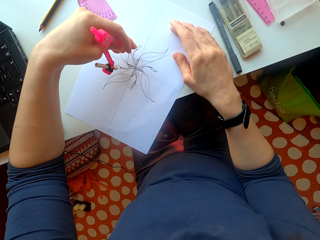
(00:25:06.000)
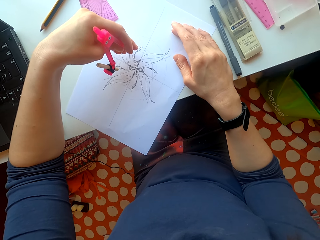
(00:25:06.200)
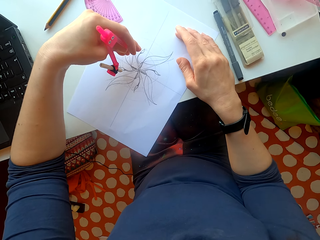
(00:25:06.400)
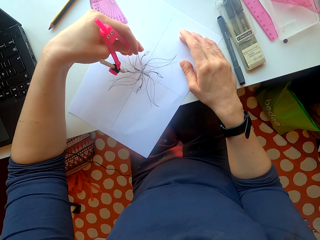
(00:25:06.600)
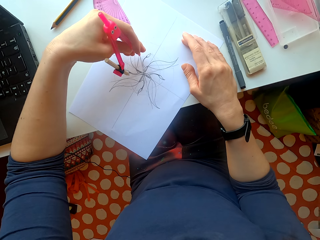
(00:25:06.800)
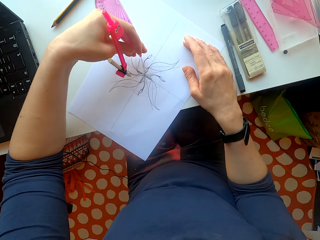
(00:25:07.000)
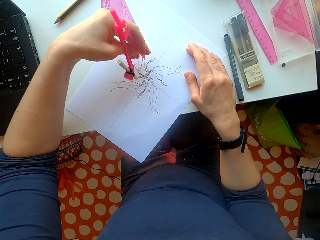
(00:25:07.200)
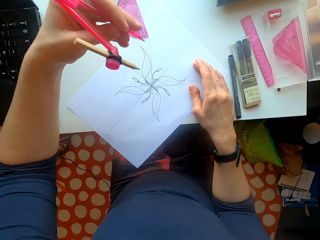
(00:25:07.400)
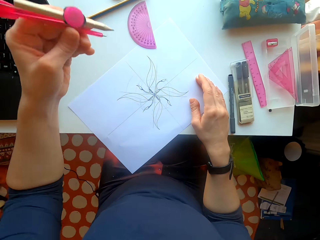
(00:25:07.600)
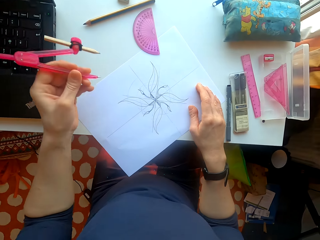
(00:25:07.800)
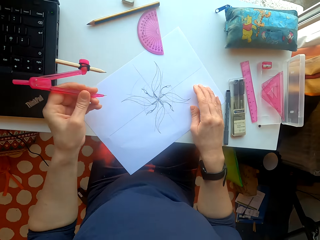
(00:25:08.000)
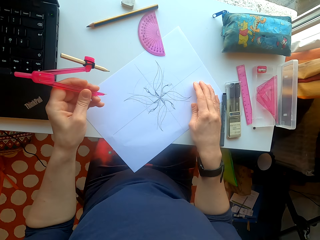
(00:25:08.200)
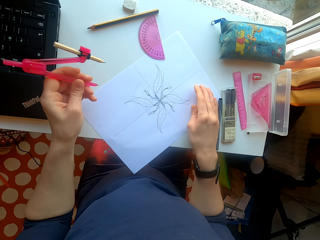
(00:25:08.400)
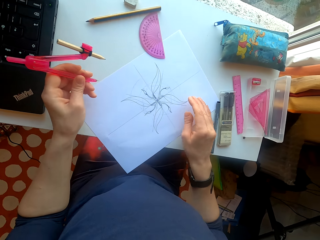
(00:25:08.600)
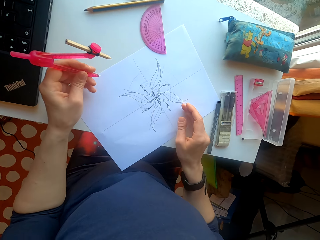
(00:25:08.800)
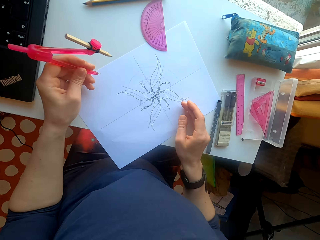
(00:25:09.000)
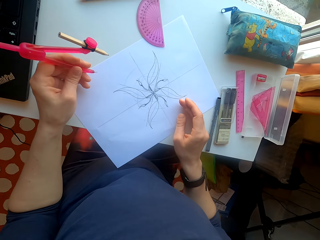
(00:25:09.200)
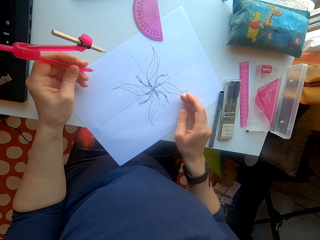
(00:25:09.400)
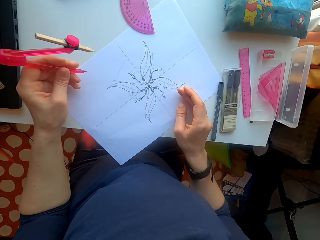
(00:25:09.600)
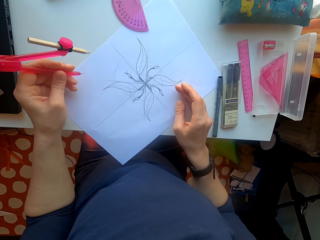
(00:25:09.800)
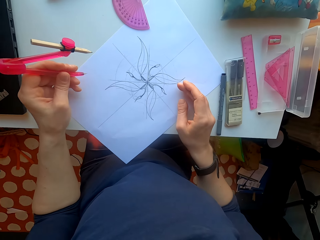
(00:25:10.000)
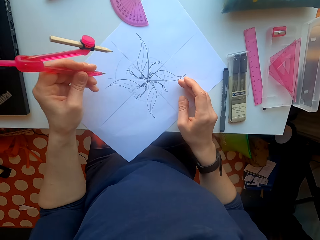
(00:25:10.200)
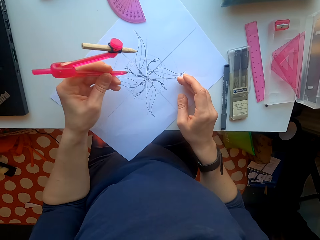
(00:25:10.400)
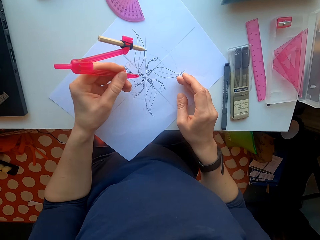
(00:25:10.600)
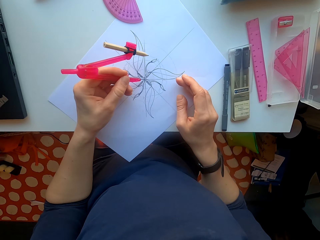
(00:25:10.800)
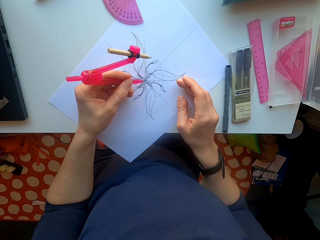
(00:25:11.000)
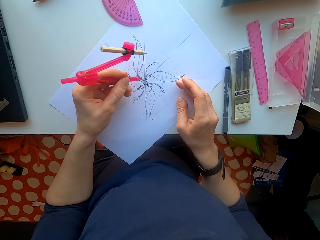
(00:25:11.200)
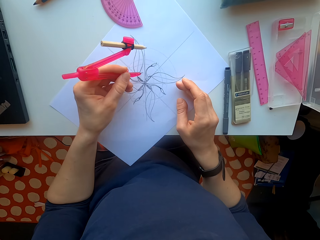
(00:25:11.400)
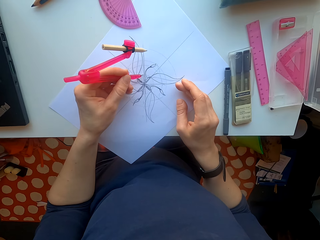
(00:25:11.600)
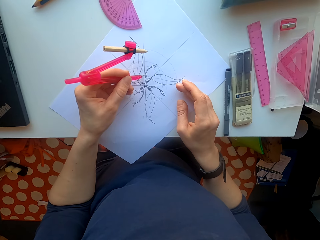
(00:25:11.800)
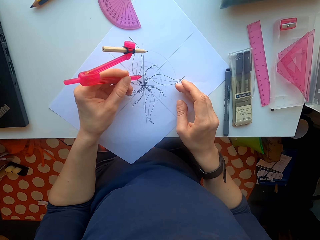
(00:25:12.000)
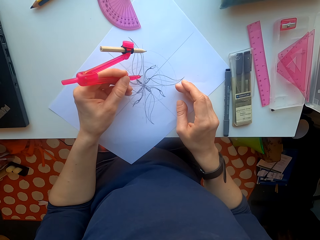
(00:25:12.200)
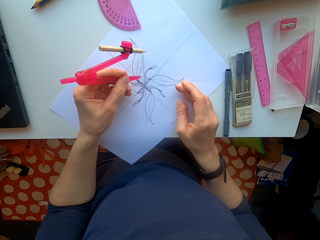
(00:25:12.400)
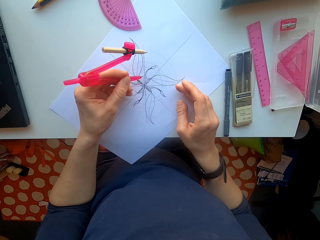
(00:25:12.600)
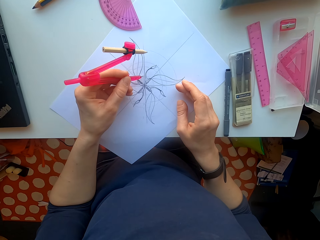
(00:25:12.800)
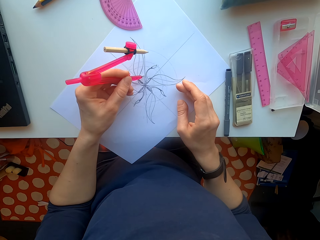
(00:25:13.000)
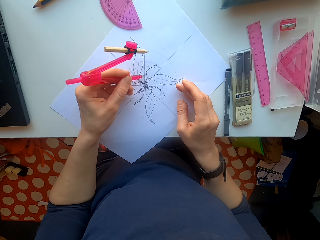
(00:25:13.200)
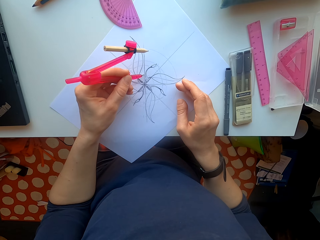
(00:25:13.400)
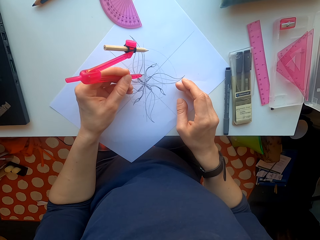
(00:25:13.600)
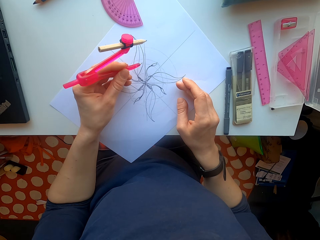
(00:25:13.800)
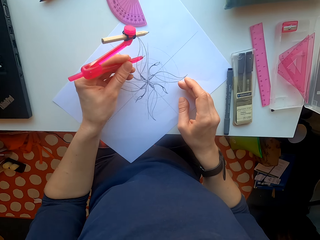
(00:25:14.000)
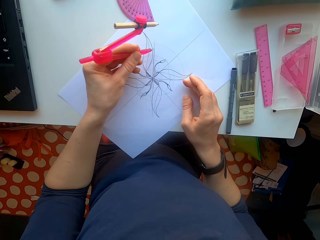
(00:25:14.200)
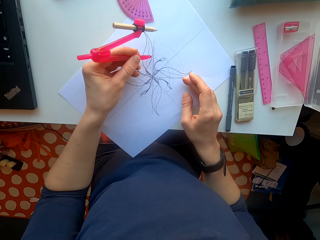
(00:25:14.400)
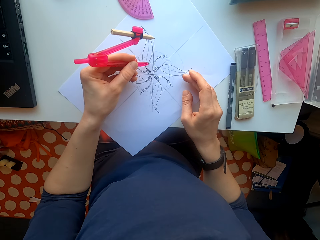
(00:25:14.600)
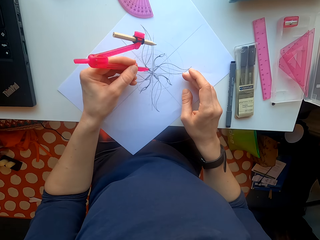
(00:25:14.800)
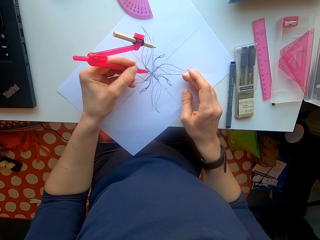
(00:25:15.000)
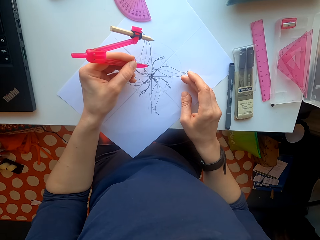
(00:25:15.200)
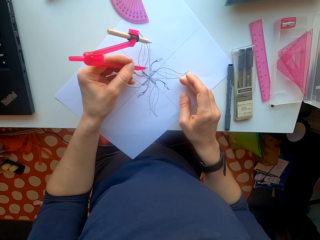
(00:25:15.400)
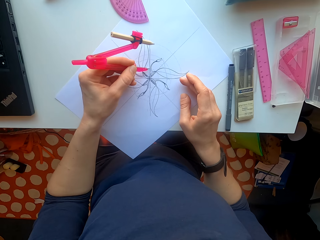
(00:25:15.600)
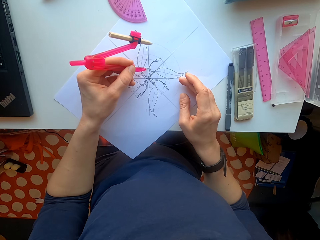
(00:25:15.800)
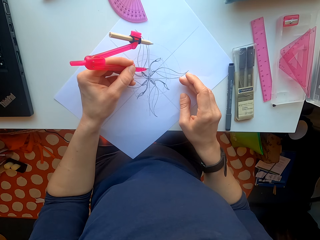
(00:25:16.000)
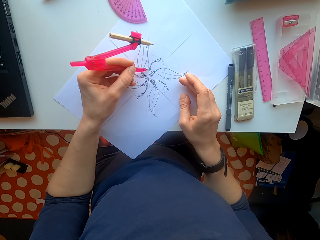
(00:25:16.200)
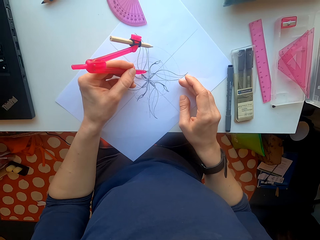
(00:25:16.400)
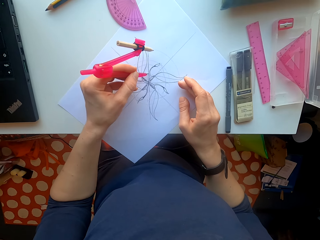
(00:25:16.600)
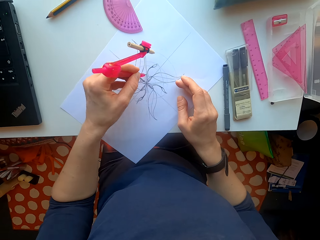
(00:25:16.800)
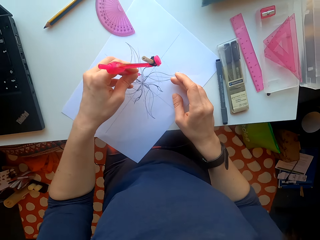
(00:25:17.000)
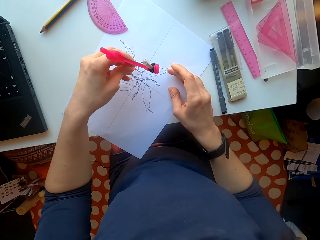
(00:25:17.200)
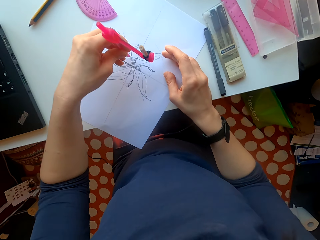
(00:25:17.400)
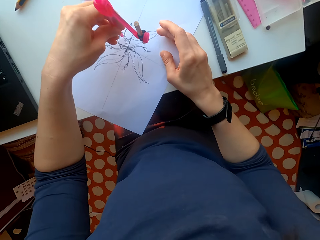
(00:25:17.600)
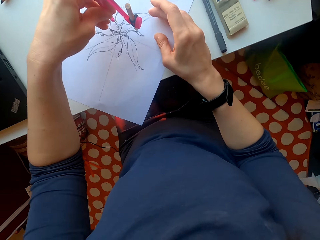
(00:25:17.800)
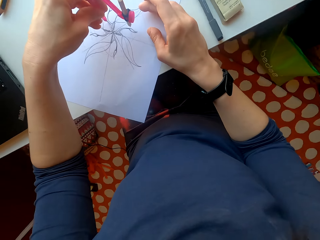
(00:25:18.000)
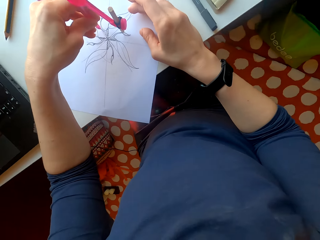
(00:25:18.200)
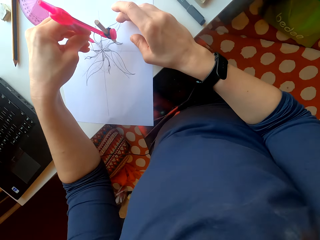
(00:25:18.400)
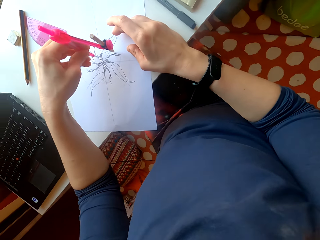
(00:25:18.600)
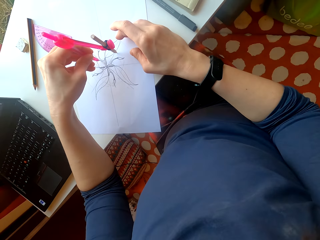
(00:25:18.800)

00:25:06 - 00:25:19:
The camera wearer holds the divider. They draw with the divider.

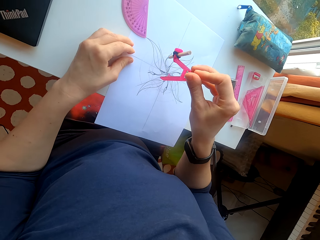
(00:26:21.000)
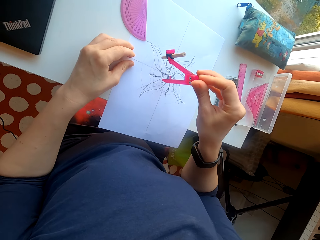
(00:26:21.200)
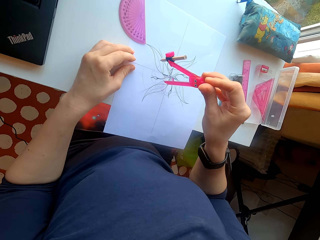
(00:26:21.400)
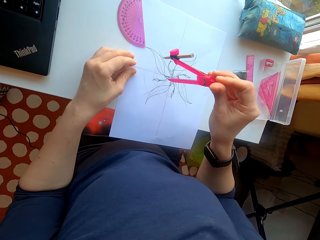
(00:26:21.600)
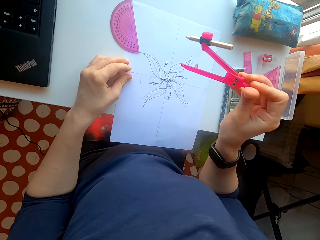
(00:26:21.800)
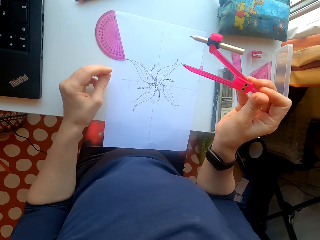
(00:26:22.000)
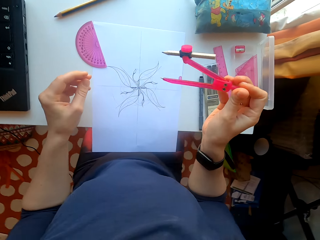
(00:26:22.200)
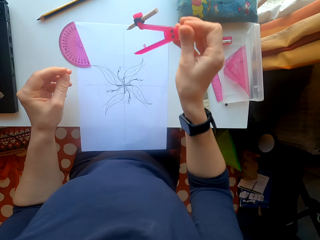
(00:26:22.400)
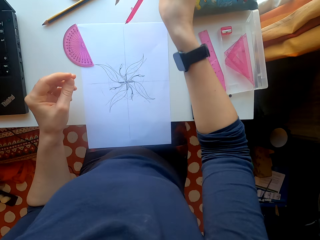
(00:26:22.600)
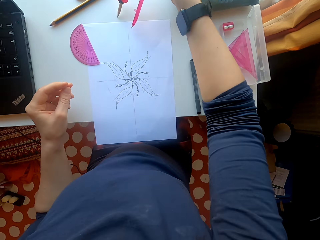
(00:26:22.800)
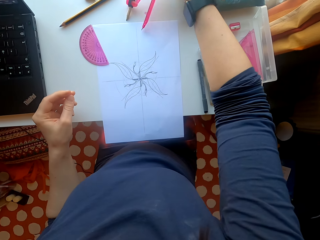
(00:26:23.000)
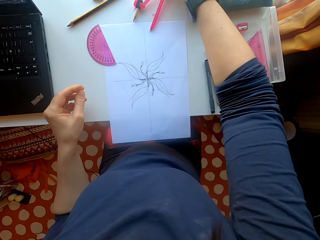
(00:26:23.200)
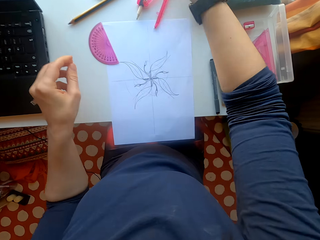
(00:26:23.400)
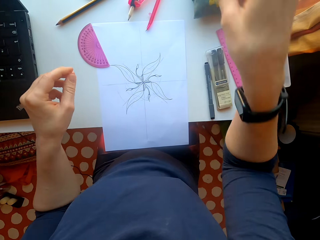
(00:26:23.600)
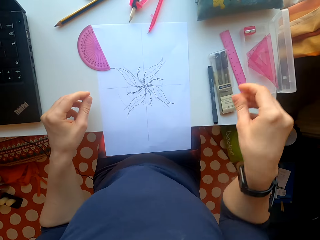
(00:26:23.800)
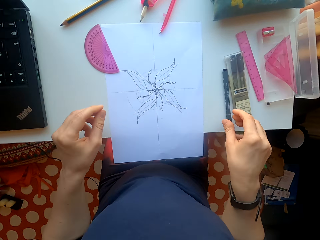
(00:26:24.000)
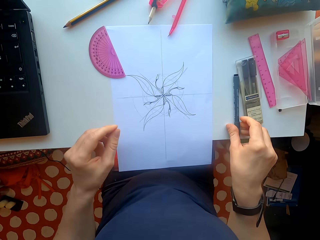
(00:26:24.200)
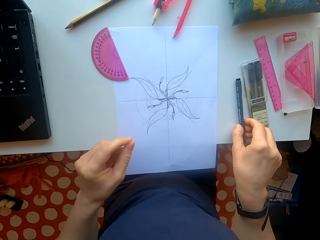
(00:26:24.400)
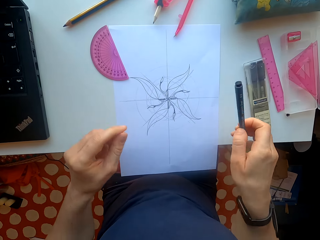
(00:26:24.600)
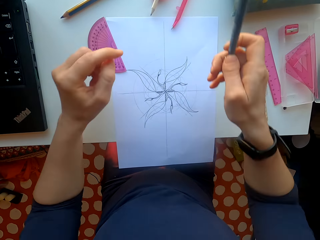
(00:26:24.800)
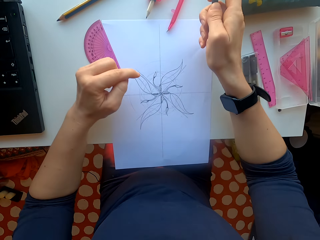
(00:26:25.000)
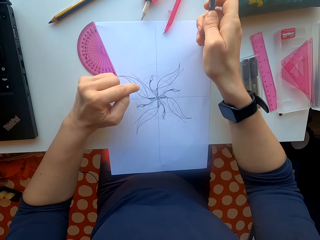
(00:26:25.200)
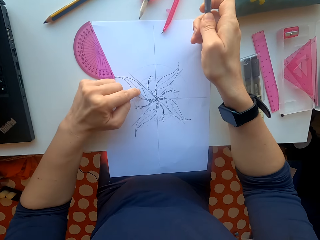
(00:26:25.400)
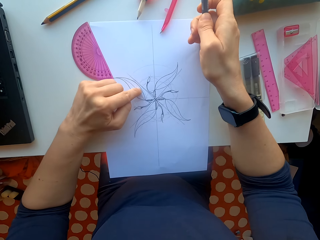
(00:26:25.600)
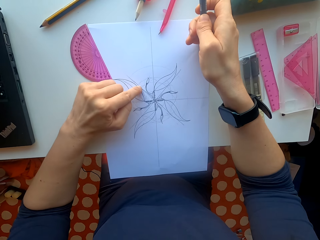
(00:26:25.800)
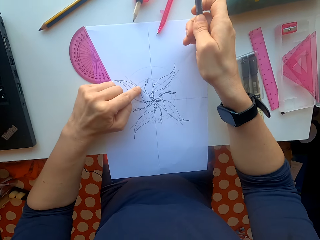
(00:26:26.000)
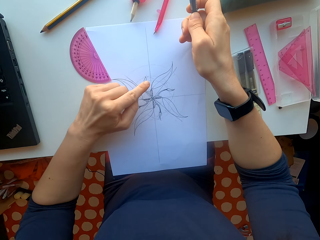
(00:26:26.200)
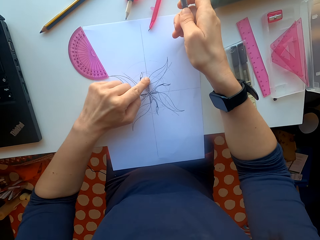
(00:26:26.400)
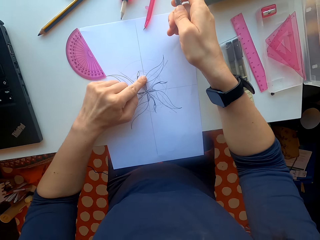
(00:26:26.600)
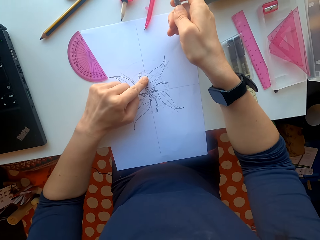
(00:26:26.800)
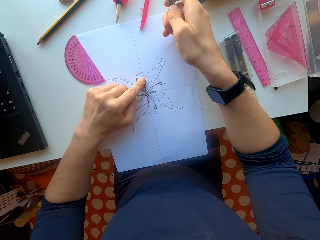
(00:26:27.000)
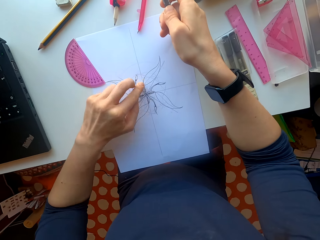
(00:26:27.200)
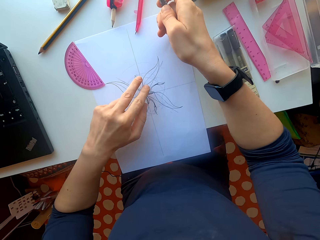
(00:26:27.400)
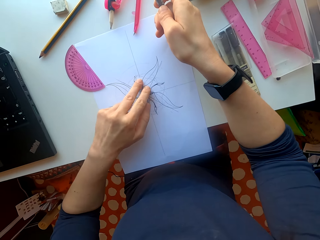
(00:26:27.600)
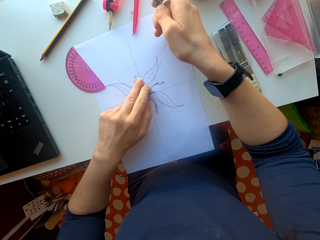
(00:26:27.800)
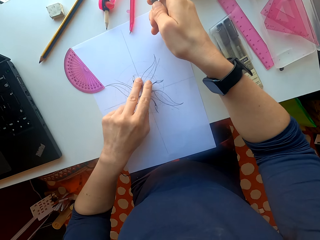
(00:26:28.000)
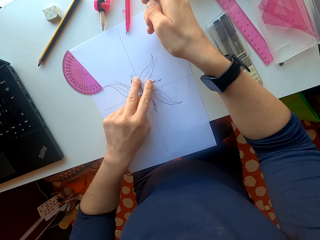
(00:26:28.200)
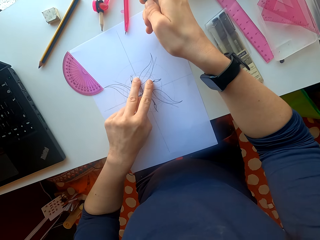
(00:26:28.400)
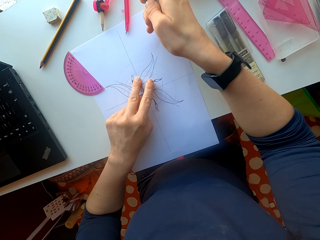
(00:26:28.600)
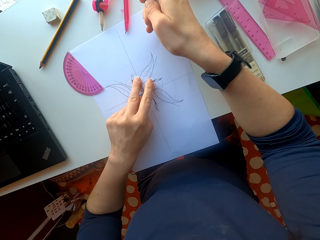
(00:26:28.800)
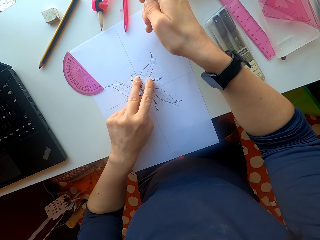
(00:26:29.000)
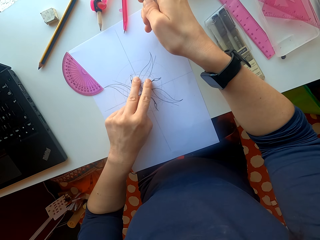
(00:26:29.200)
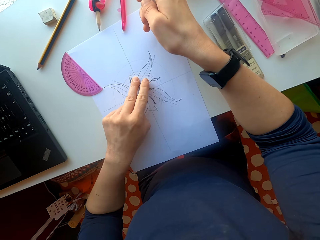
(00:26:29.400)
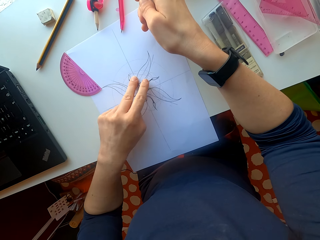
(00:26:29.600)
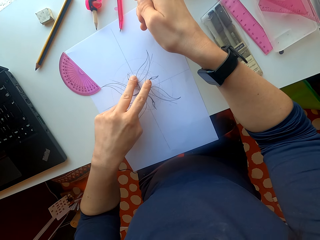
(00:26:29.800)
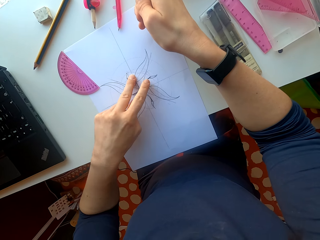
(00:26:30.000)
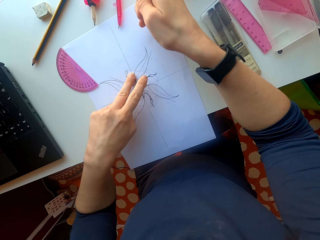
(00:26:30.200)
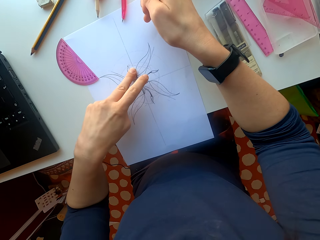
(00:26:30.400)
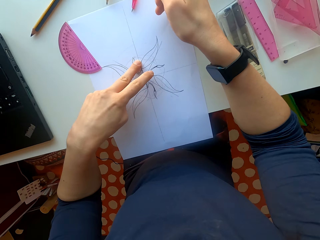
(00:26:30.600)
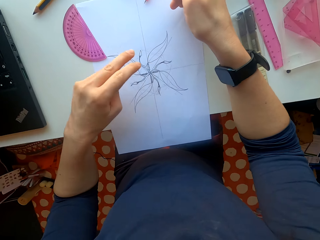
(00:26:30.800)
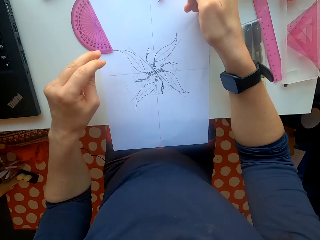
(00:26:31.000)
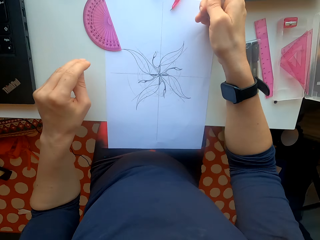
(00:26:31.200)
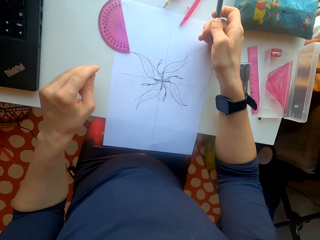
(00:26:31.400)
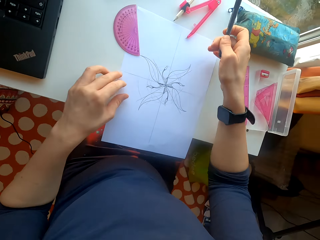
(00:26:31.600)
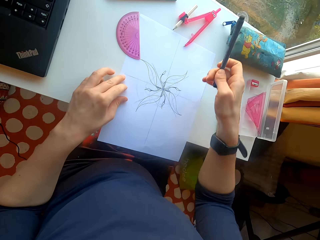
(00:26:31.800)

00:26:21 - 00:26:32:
The camera wearer puts the divider on the table. They pick up the pen. They move fingers on the sheet of paper. They put the fingers on the paper.
